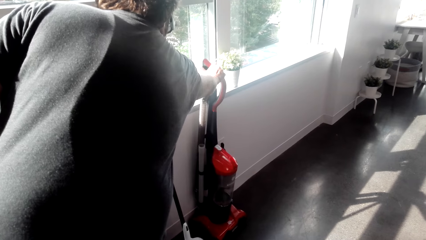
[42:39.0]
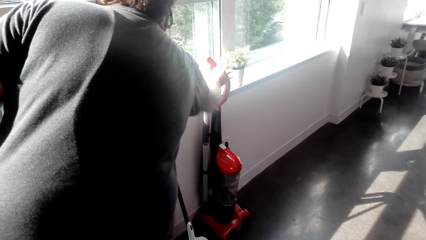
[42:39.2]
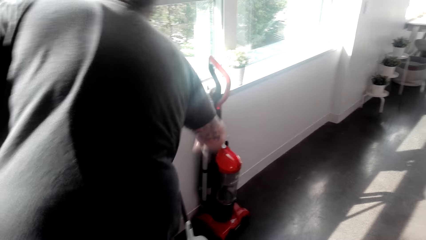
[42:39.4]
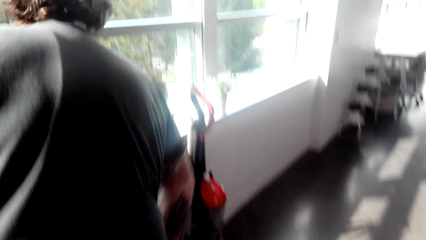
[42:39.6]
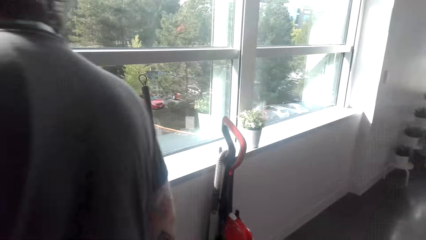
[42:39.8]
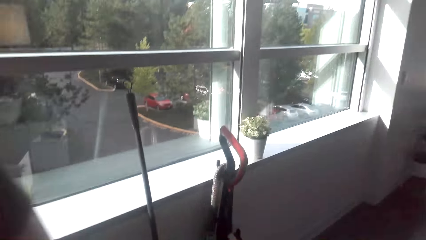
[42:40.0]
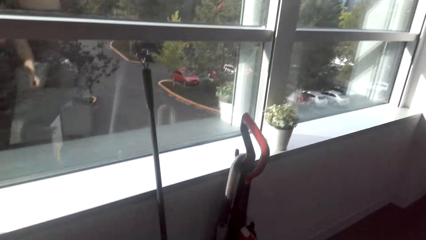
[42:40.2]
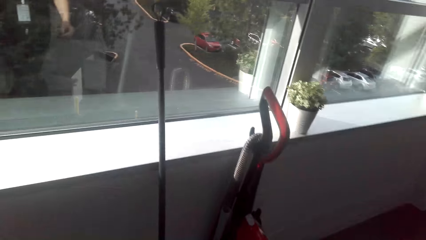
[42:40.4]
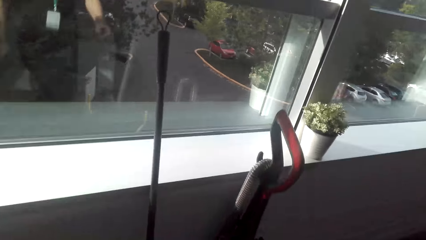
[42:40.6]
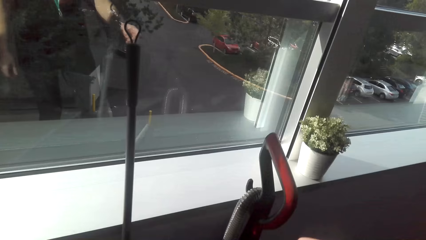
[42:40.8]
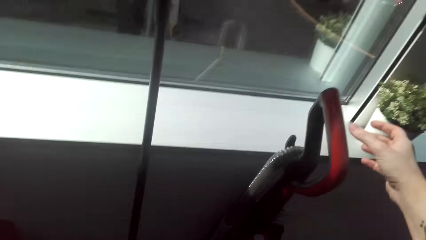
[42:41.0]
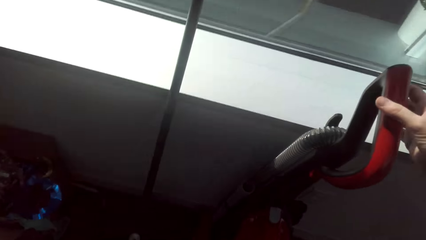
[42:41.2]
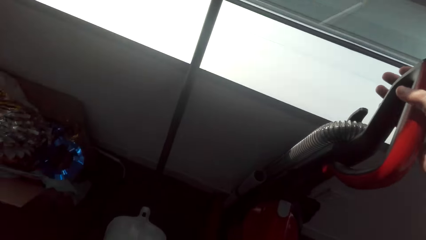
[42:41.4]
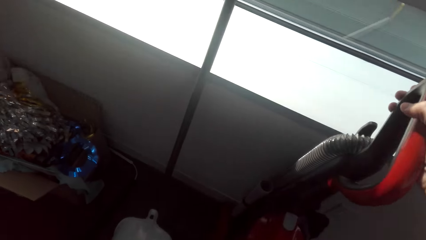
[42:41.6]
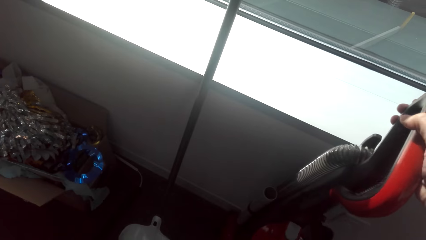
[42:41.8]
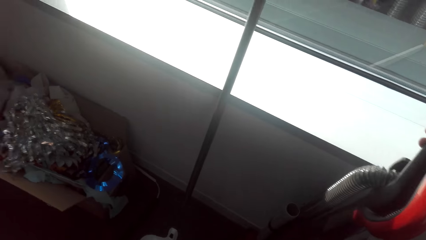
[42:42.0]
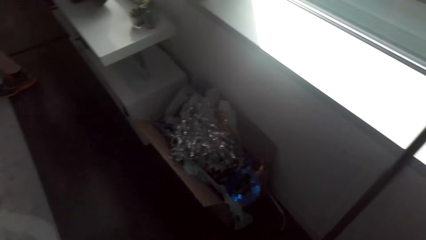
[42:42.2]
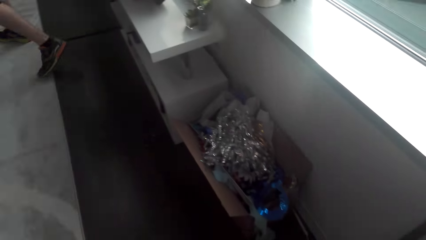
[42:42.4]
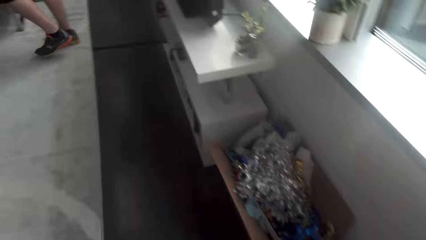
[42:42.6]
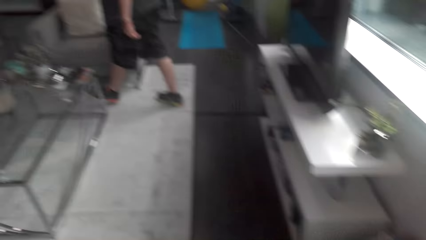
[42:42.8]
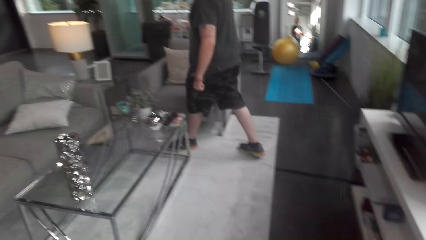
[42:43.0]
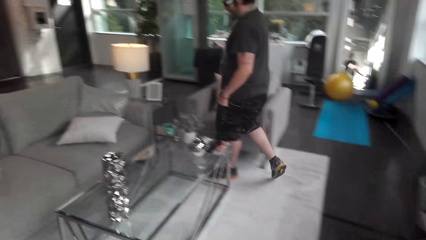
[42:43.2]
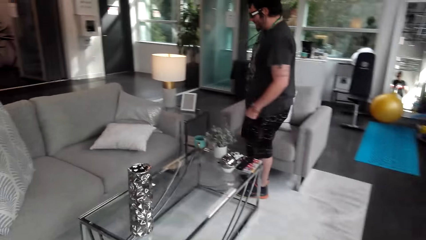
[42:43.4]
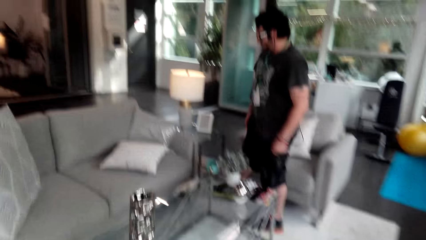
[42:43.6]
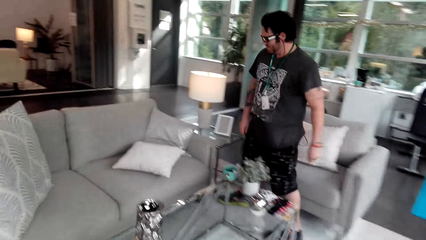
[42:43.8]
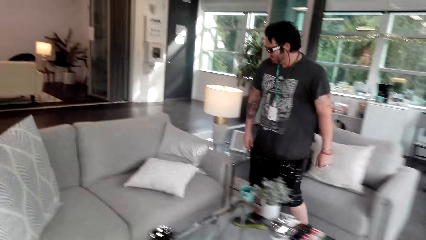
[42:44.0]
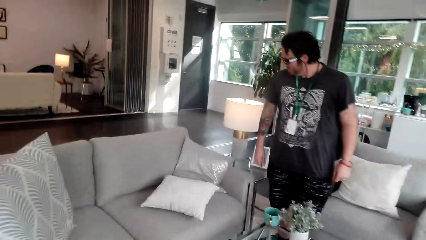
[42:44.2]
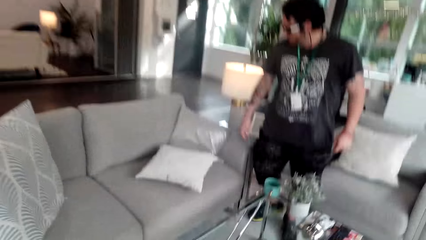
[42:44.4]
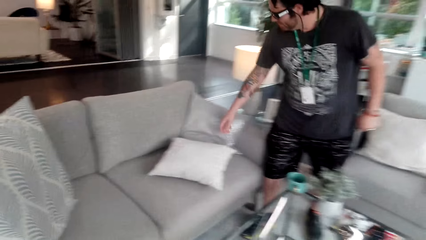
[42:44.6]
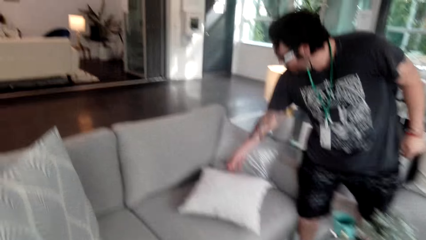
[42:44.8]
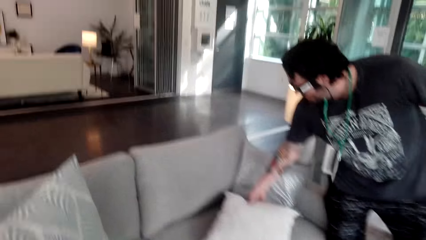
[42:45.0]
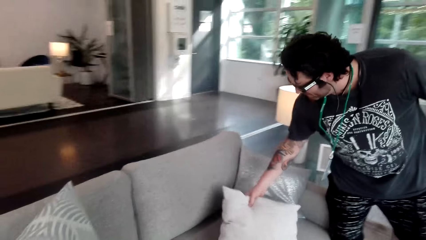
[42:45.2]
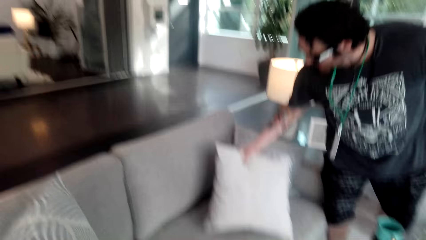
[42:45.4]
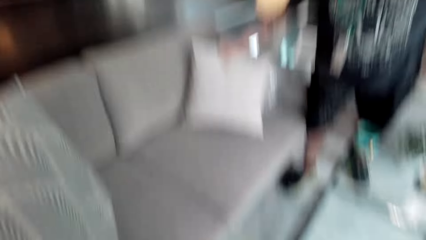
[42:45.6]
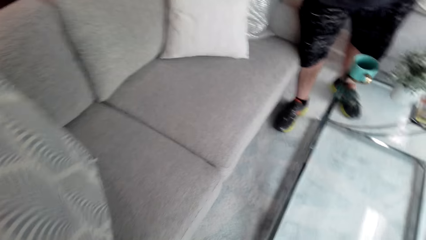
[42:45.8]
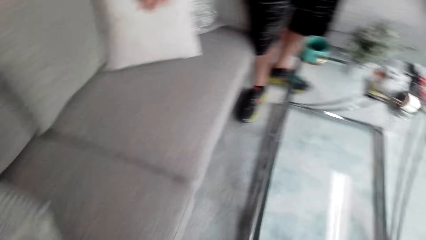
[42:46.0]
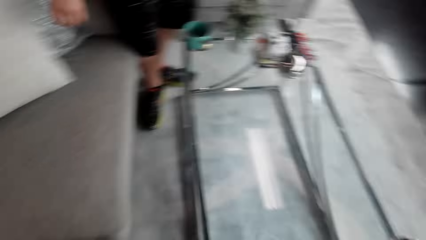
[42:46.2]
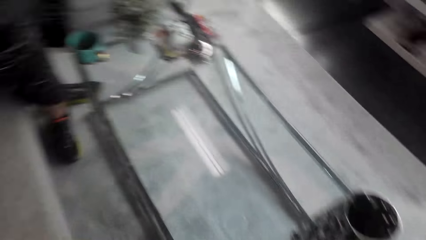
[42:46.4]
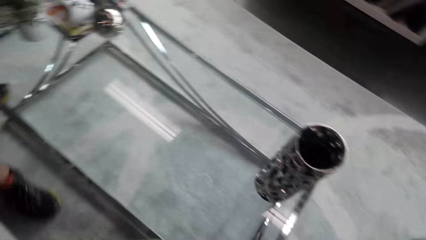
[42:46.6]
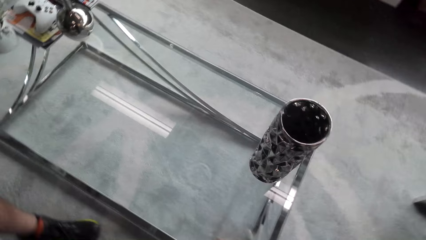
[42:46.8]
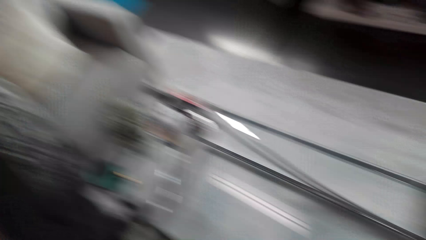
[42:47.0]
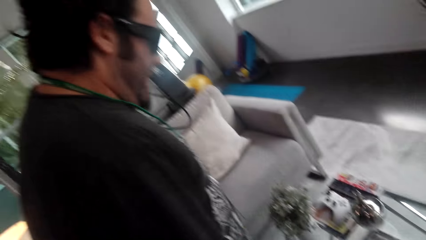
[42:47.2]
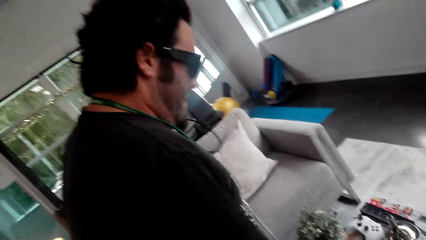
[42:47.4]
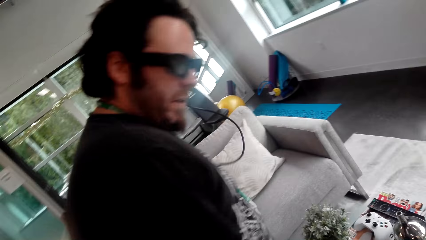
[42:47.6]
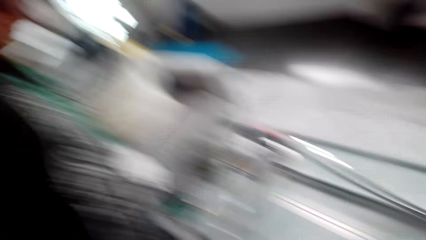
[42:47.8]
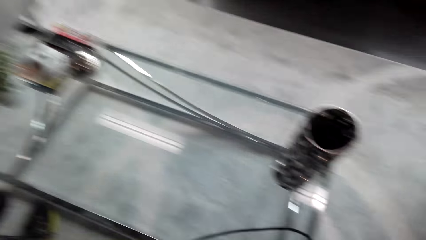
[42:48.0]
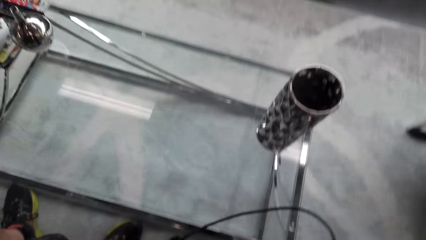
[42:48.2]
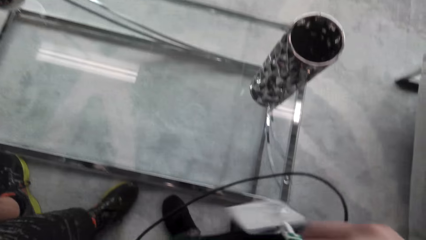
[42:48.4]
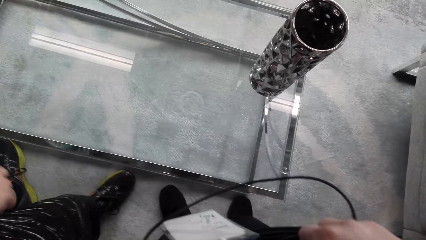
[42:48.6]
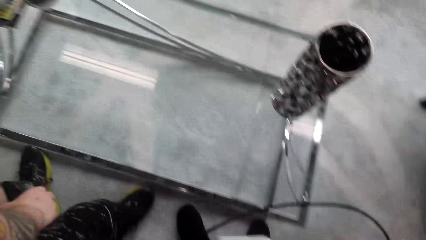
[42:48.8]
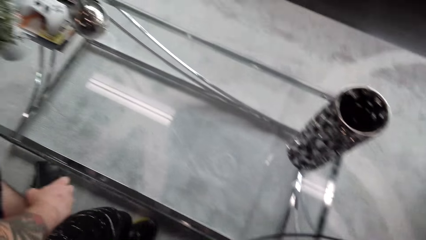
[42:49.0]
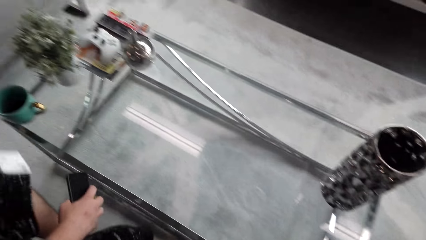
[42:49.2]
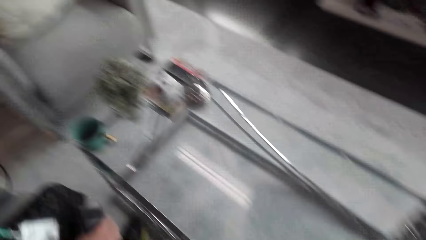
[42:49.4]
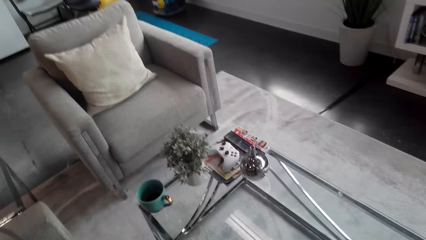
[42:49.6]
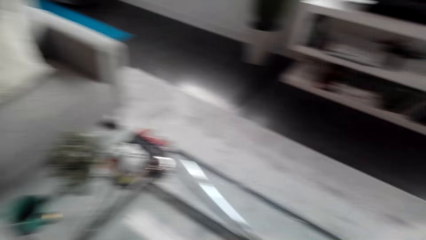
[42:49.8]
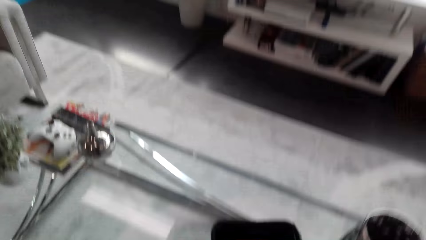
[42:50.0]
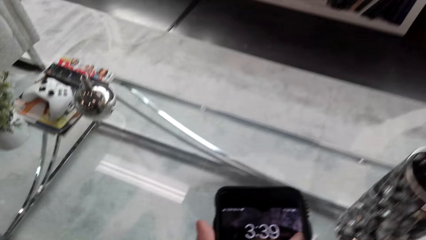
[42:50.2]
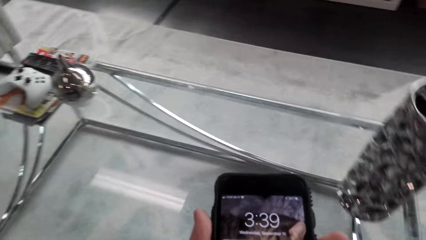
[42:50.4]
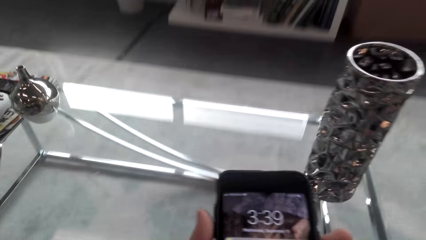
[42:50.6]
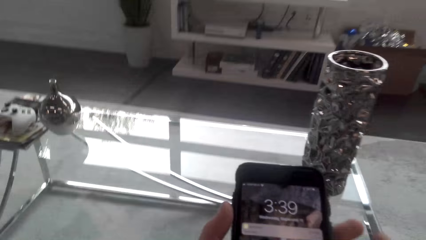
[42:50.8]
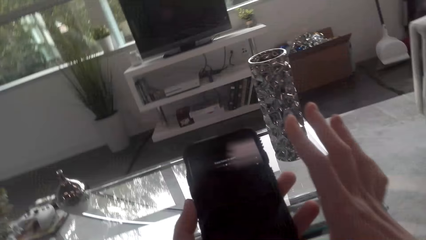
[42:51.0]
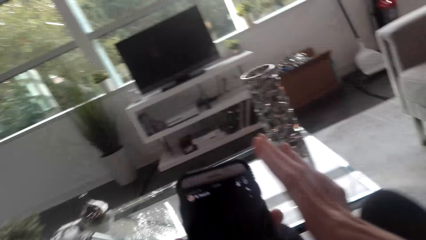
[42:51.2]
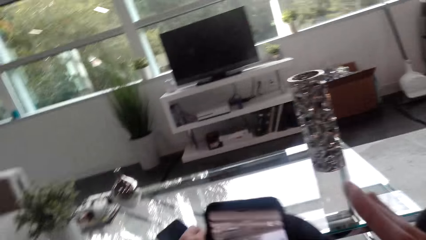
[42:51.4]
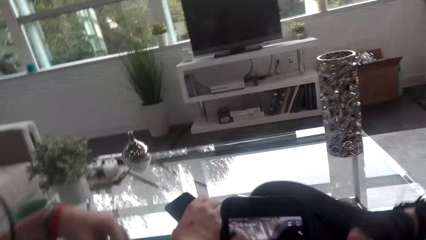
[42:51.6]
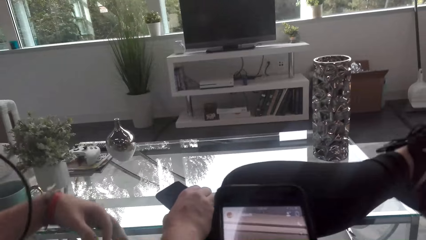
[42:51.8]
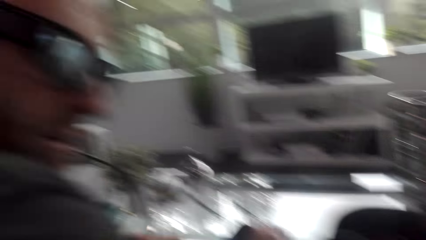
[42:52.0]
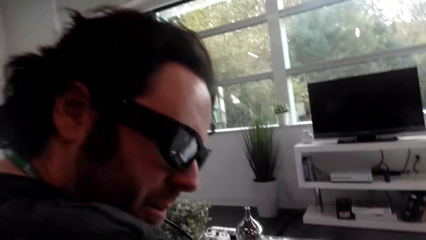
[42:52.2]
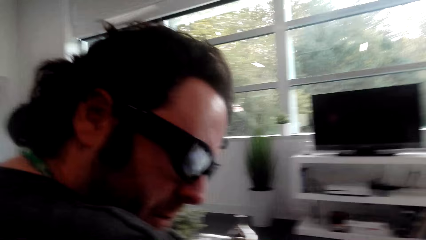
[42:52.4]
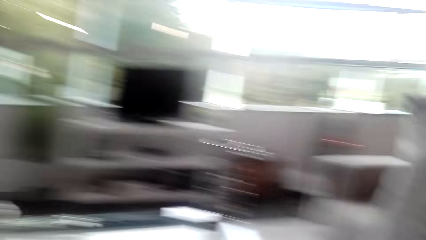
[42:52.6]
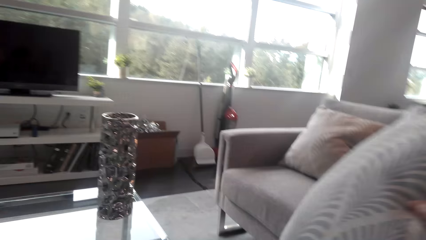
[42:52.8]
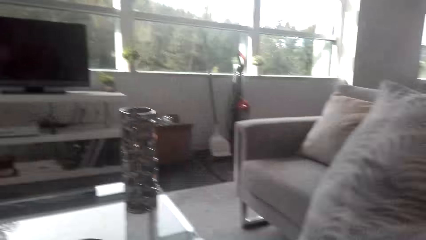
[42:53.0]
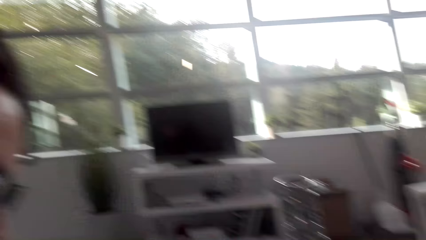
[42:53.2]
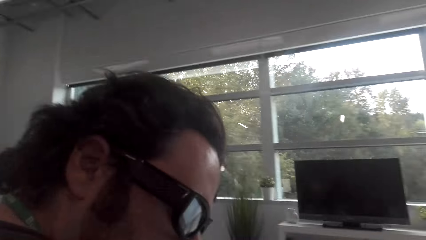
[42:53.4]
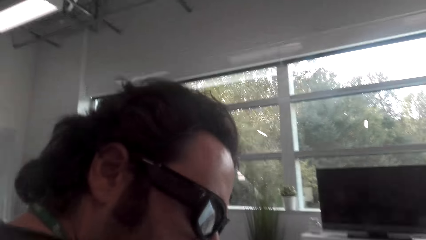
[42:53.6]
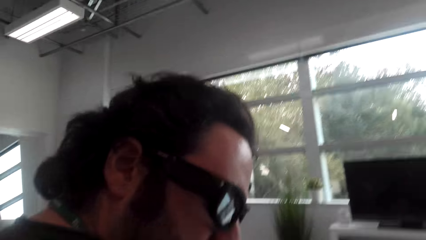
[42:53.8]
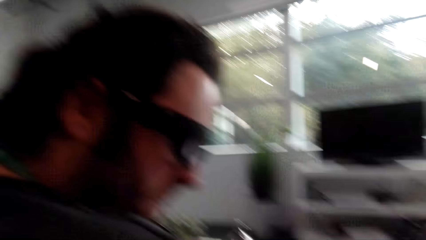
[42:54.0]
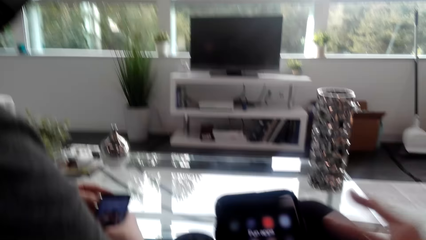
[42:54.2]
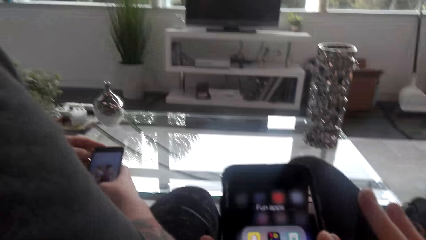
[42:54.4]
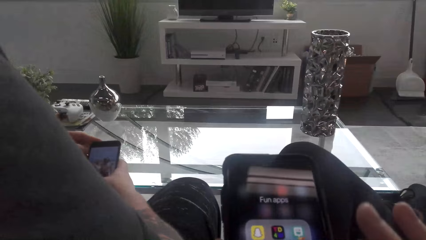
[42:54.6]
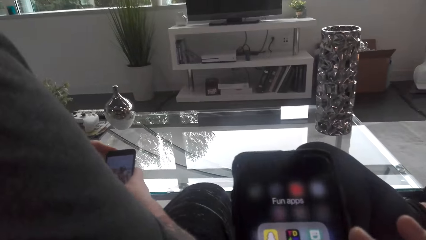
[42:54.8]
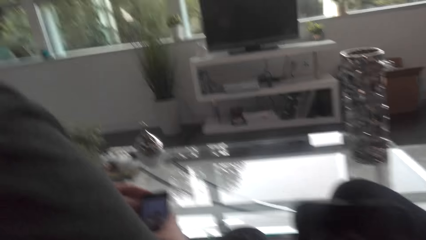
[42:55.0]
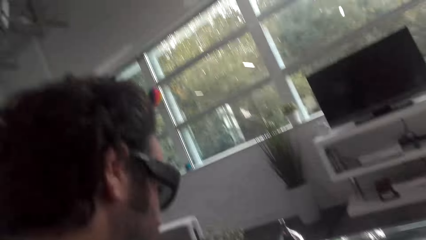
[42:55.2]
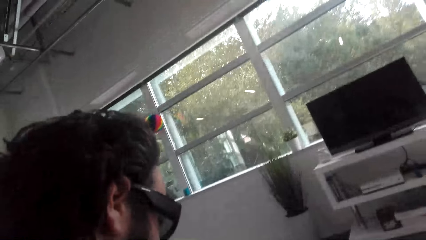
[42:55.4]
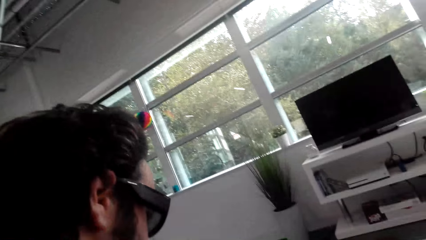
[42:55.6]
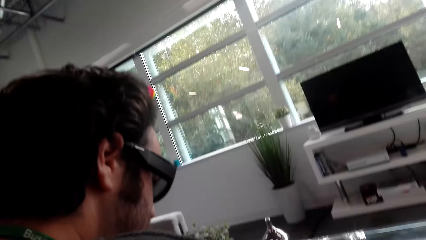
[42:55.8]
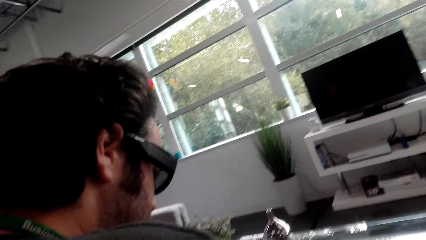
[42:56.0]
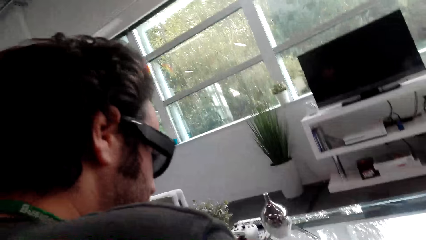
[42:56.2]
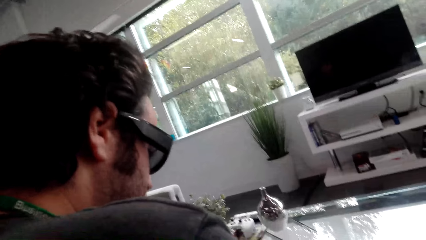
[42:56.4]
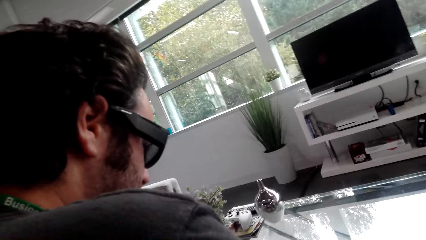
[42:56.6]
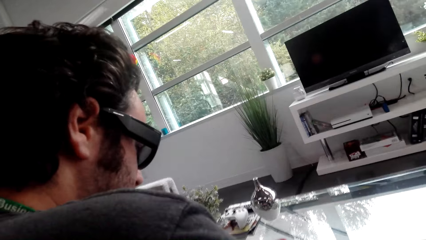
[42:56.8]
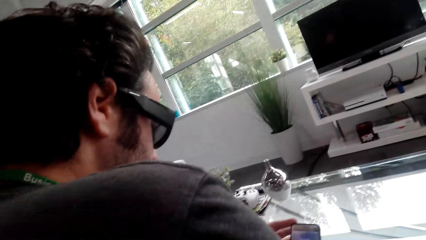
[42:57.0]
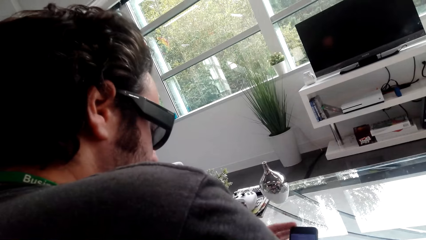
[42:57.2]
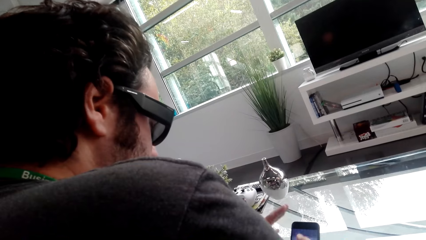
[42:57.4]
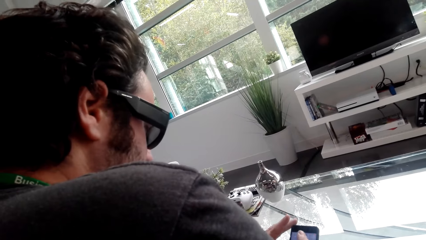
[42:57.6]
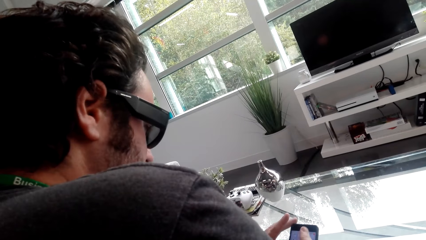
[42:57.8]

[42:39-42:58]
A man touches the vacuum cleaner. The camera wearer looks at the vacuum cleaner. The man sits down. He moves a cushion. The camera wearer converses with the man. The man sits on the chair. The camera wearer swipes on the phone. They touch the cushion. They converse with the man. They use the phone.
